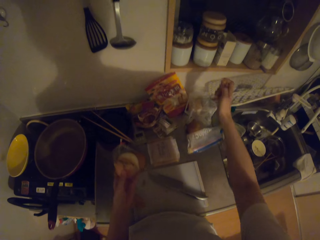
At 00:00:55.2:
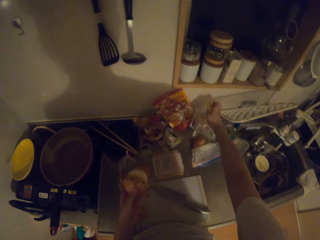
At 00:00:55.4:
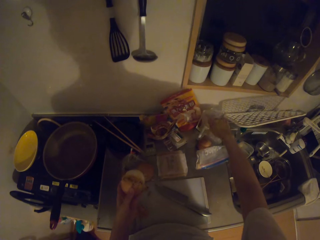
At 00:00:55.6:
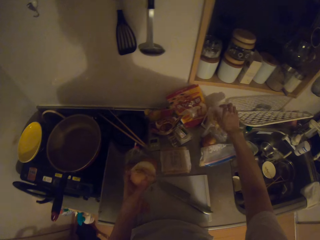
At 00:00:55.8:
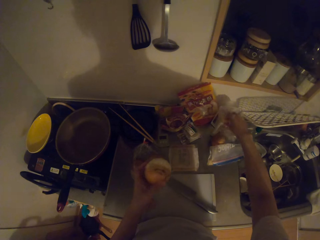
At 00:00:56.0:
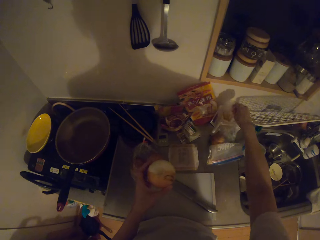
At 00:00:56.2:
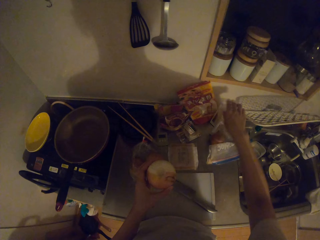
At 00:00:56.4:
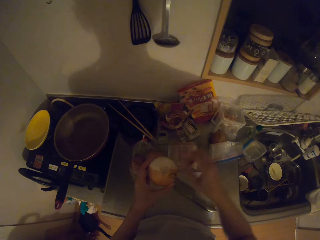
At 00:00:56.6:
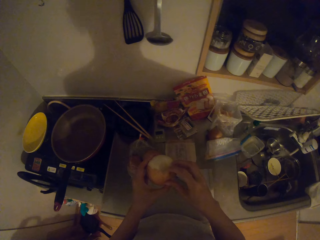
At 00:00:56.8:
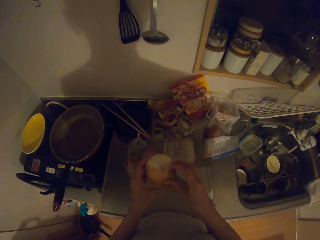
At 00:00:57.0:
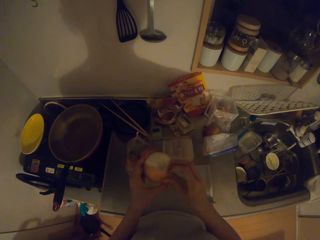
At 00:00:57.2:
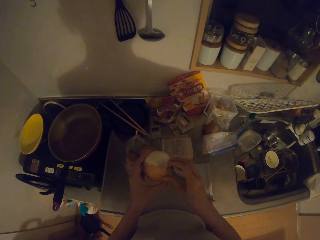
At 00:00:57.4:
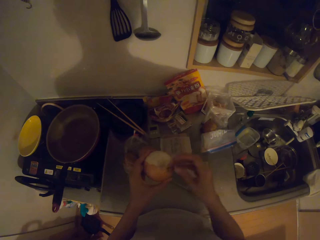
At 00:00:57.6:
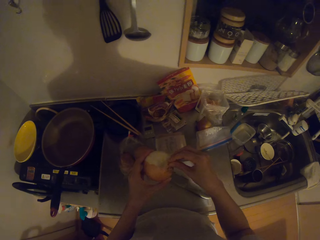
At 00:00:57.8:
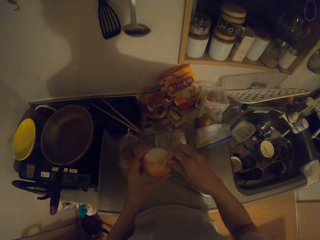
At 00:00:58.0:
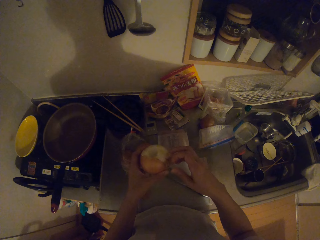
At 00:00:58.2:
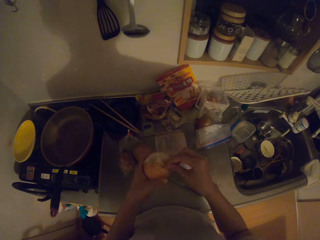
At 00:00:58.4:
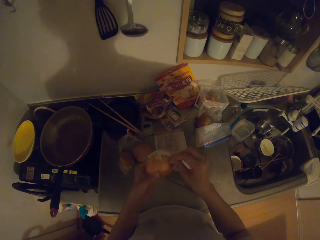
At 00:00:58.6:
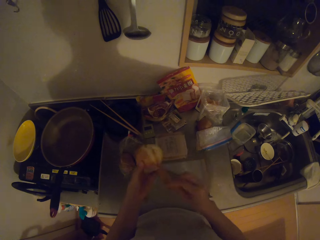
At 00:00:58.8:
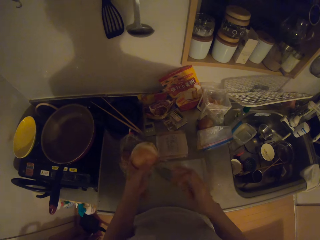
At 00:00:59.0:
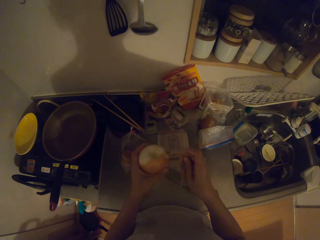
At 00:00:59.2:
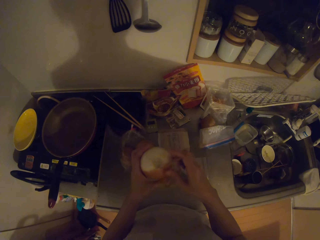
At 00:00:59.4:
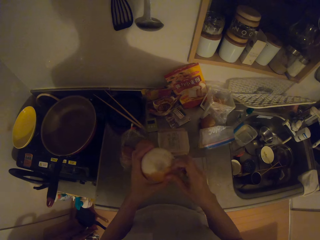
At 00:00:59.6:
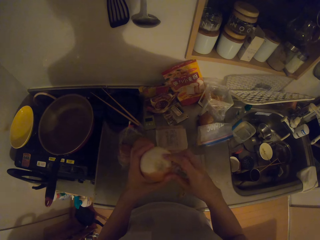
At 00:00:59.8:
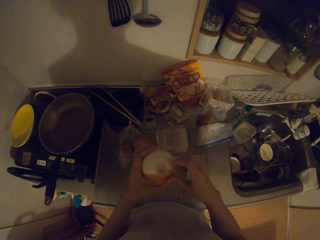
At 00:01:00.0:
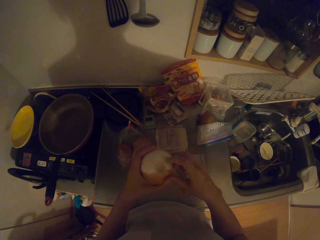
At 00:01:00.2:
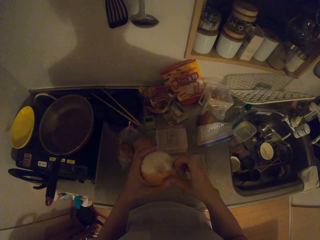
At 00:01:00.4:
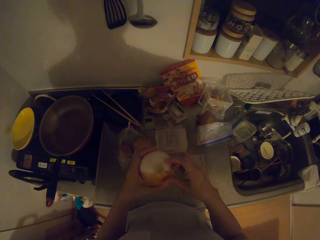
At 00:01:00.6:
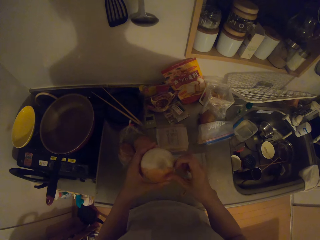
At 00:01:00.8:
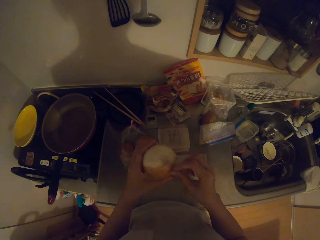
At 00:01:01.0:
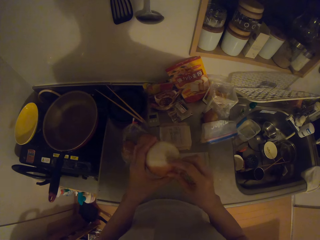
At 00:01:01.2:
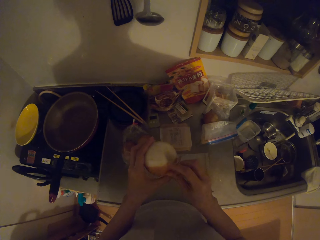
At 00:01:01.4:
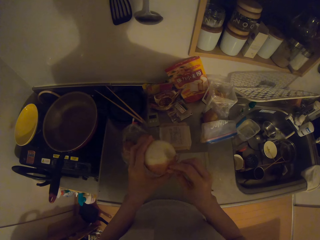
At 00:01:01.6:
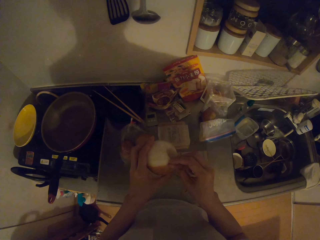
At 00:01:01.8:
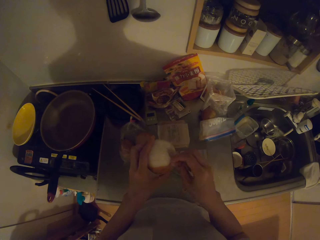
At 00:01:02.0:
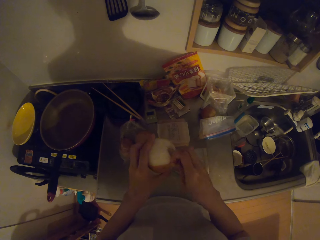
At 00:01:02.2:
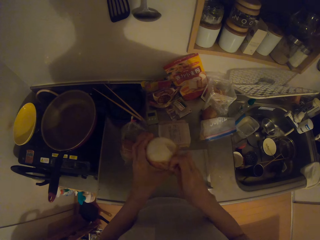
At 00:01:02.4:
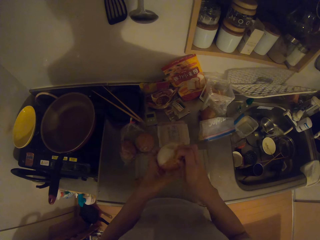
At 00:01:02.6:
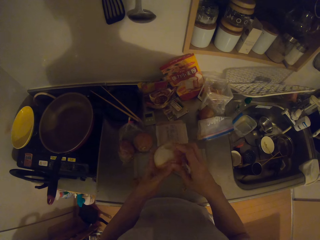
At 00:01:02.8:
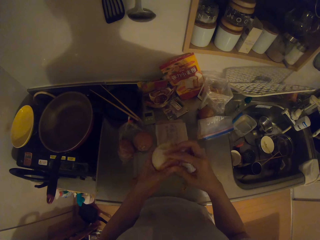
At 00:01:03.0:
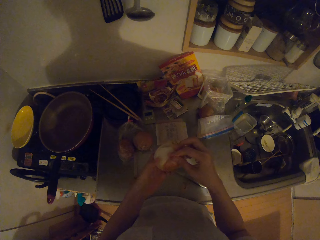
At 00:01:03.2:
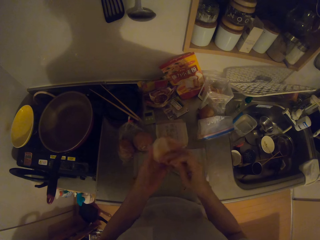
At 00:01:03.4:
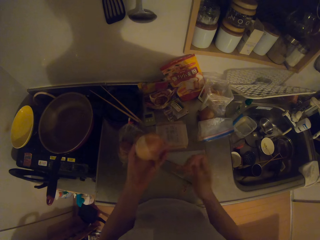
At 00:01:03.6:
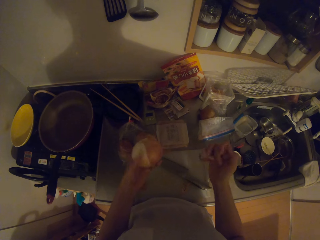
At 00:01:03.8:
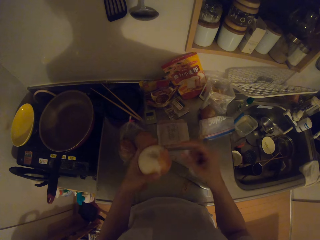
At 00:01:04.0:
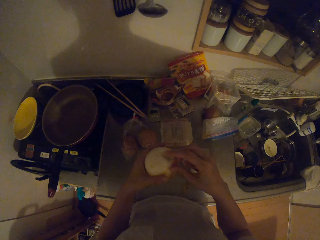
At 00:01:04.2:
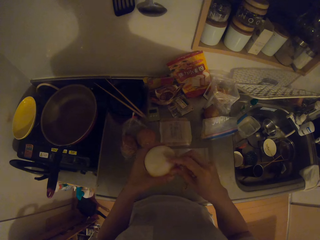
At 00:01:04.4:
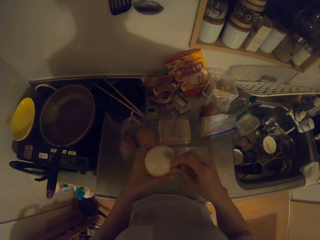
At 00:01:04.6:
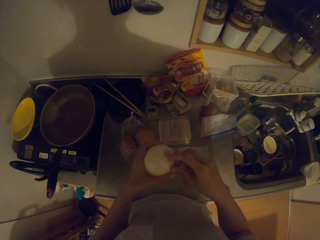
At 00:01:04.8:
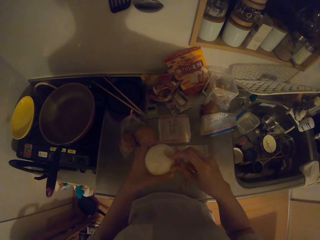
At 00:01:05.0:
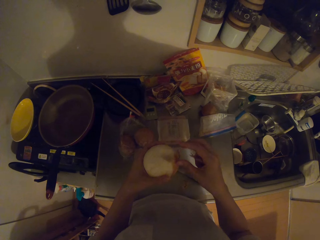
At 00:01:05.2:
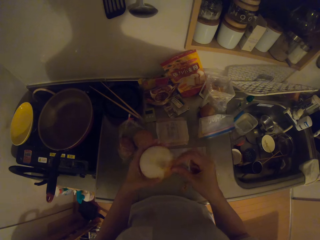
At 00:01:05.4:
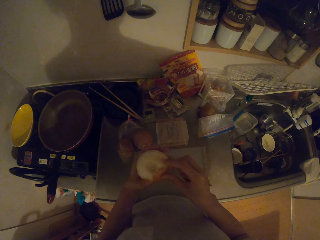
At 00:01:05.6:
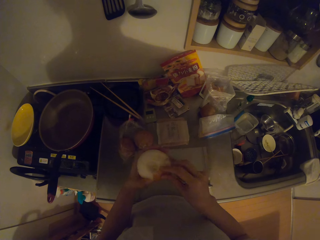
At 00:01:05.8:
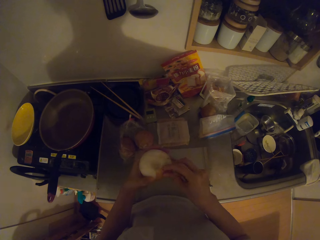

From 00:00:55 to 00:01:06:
The camera wearer puts the onion peels in the polythene paper. She peels the onions with her hand.

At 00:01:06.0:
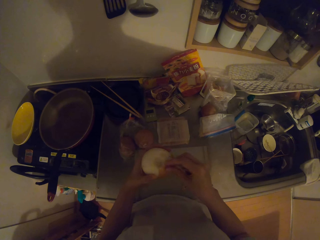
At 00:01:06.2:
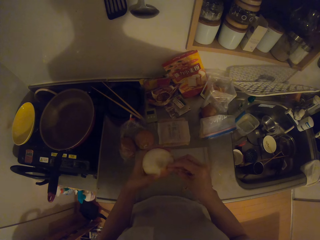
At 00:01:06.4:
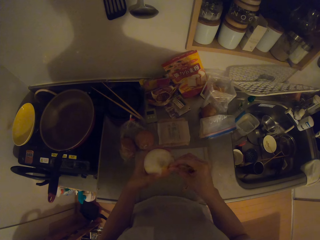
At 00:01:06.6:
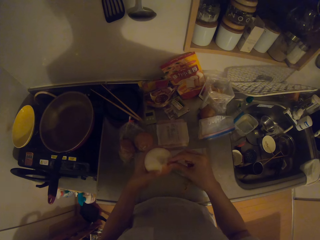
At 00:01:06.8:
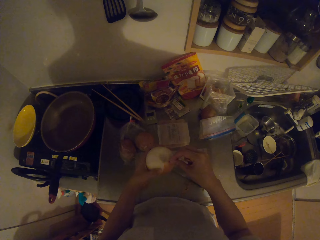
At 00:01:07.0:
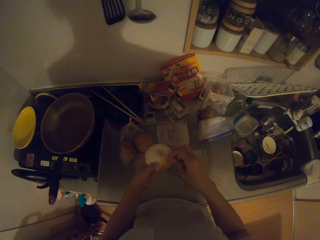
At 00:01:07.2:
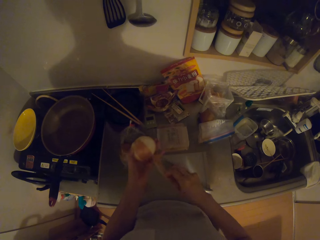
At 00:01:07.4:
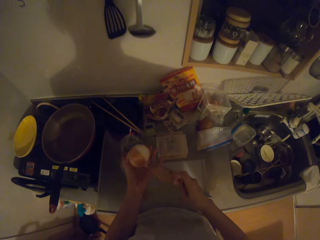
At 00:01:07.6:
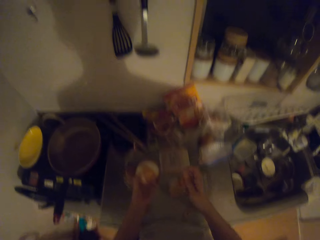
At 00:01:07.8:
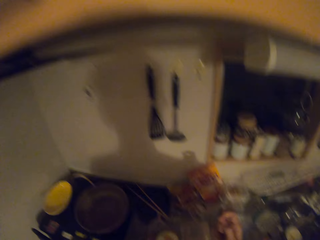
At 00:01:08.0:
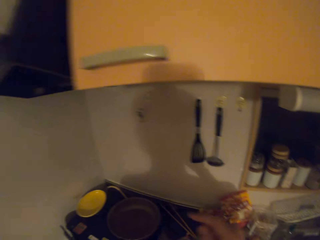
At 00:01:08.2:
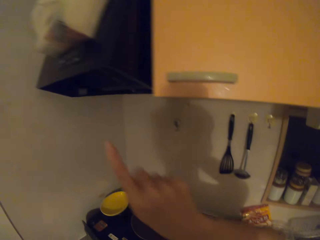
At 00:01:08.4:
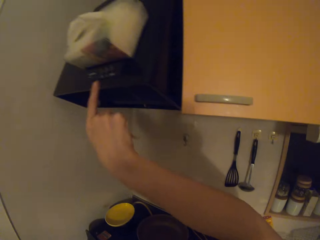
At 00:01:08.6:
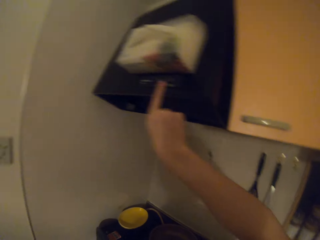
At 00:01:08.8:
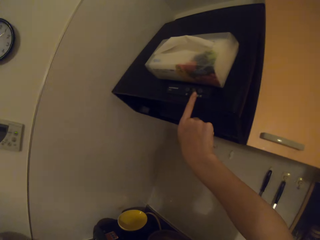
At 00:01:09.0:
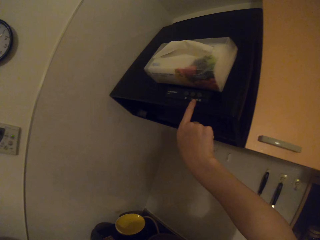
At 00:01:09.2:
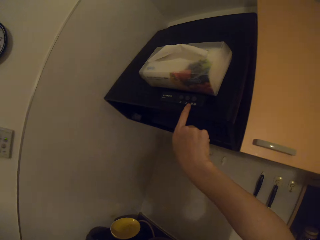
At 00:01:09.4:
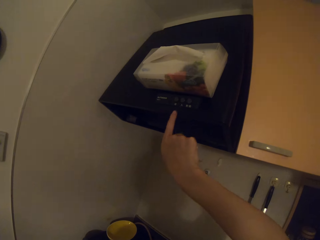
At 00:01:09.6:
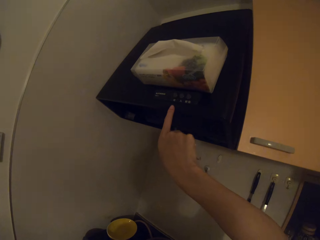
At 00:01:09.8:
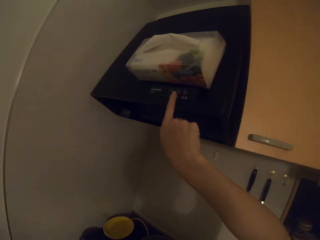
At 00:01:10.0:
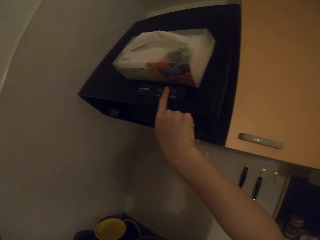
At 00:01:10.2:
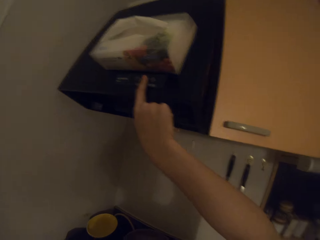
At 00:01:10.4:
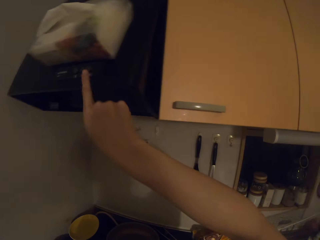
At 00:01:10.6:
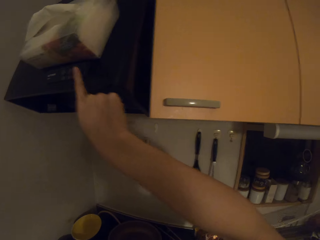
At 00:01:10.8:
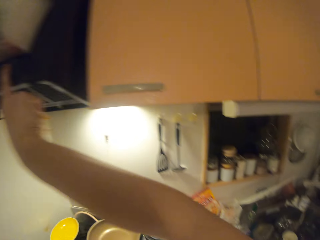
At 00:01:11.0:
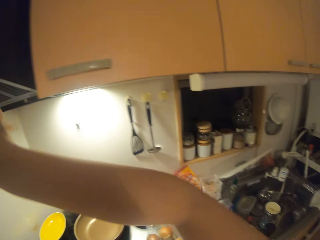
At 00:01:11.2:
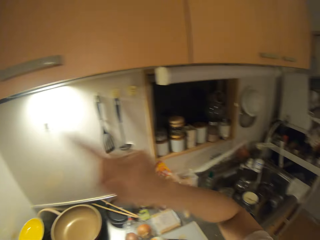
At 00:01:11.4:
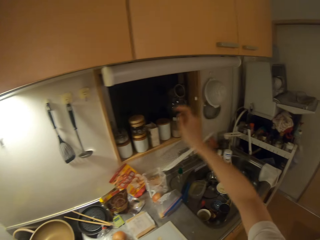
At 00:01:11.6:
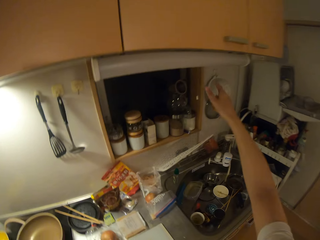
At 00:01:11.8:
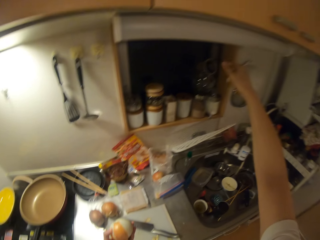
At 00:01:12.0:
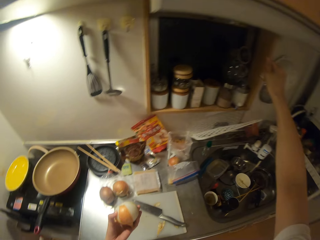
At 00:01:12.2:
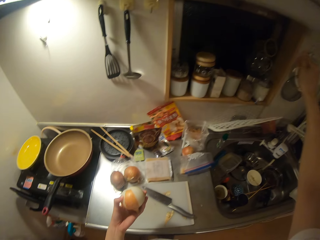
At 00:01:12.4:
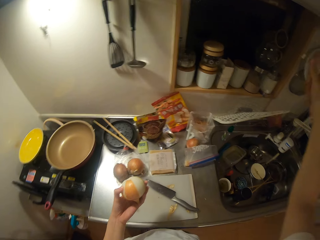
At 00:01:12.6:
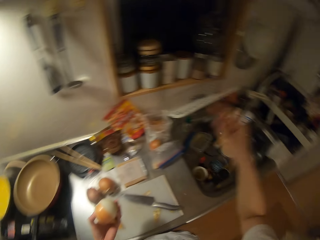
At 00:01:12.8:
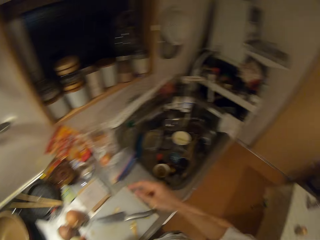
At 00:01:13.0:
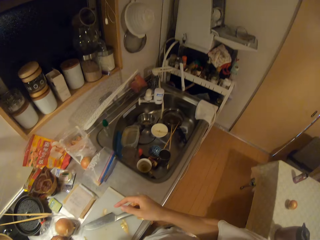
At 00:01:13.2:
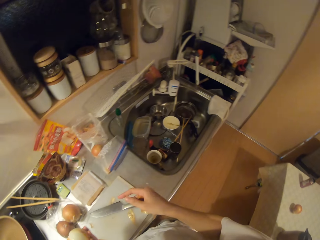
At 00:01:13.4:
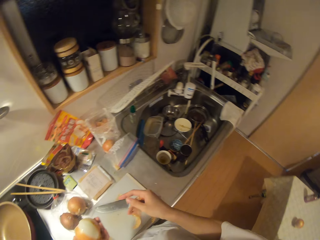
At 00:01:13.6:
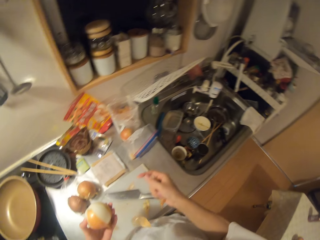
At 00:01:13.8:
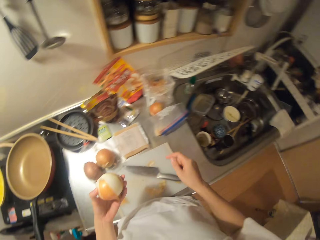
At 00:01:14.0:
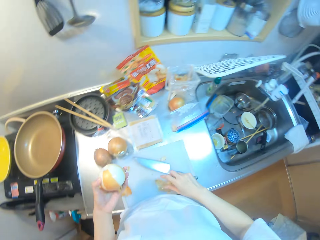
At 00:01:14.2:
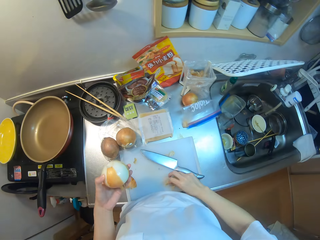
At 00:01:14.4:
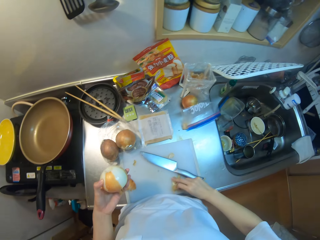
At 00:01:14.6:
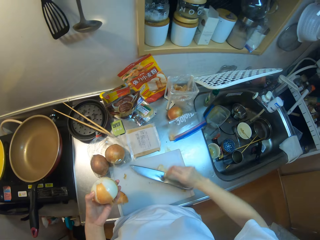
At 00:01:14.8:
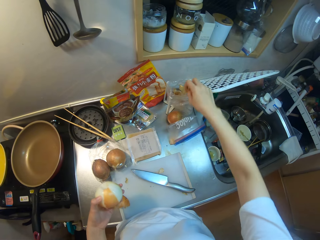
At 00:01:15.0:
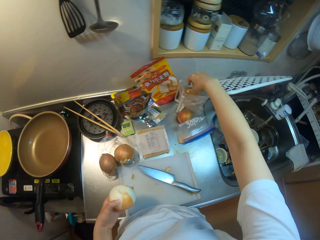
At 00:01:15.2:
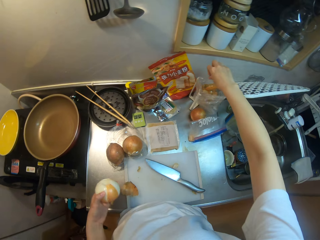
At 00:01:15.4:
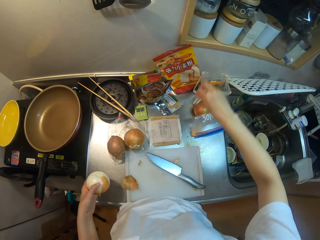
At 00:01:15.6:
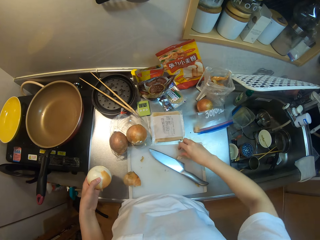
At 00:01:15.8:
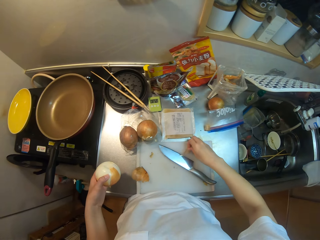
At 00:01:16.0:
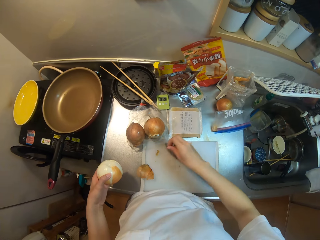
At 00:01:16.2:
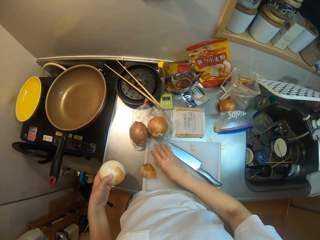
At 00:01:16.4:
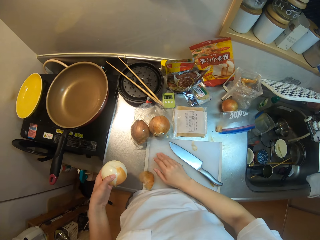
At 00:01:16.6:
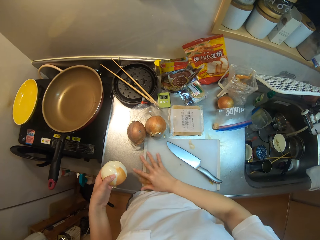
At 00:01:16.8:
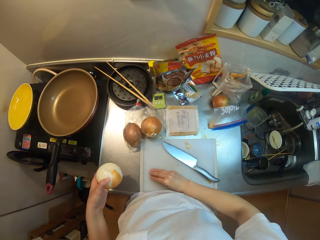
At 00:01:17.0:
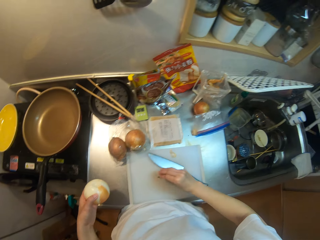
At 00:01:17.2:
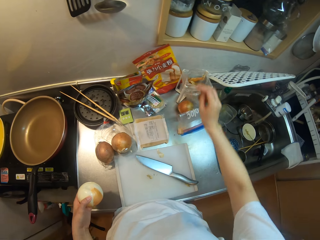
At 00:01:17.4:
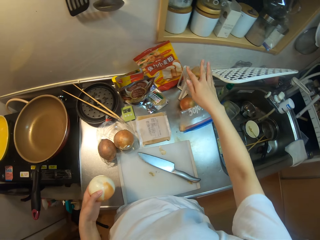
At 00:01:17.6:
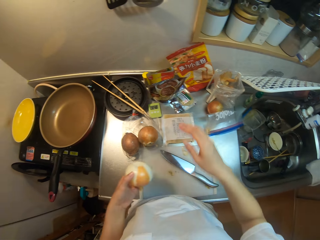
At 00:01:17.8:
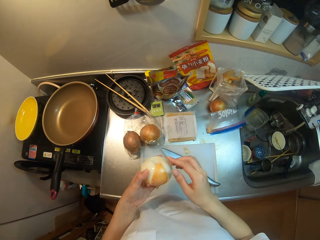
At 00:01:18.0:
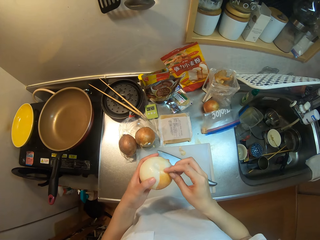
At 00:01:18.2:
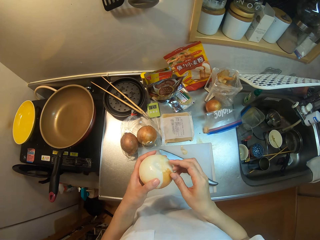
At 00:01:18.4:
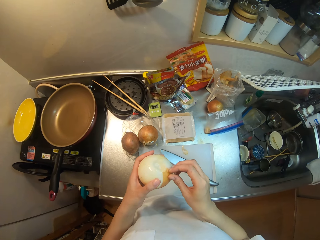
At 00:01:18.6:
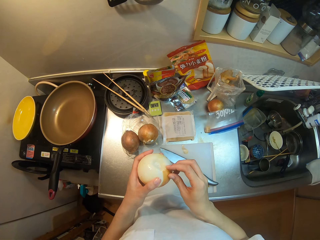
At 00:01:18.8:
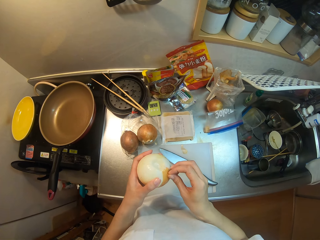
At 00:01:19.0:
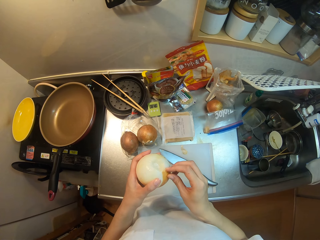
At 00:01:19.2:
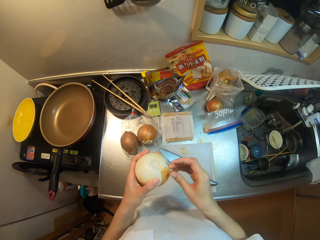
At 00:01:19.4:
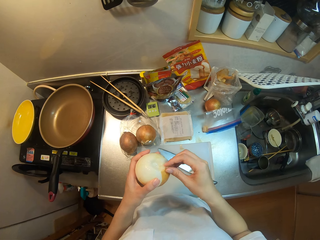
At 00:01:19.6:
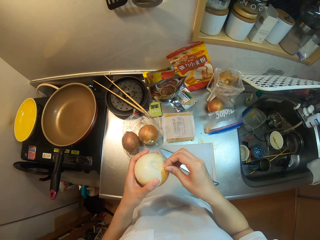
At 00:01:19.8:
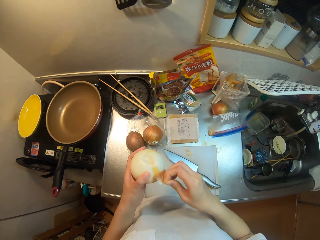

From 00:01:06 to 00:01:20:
The camera wearer puts on the light. She puts the onion peels in the polythene paper. She peels the onions with her hand.
